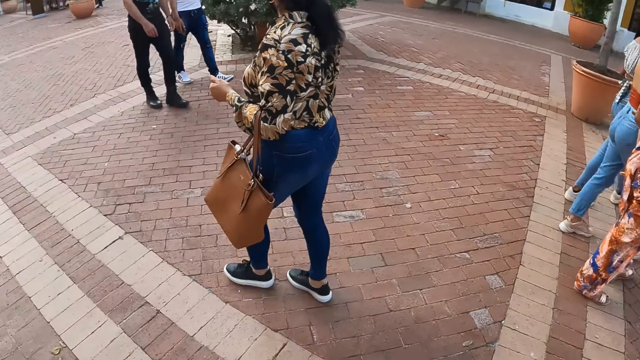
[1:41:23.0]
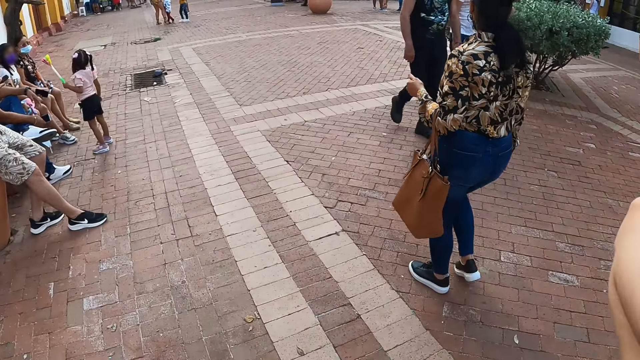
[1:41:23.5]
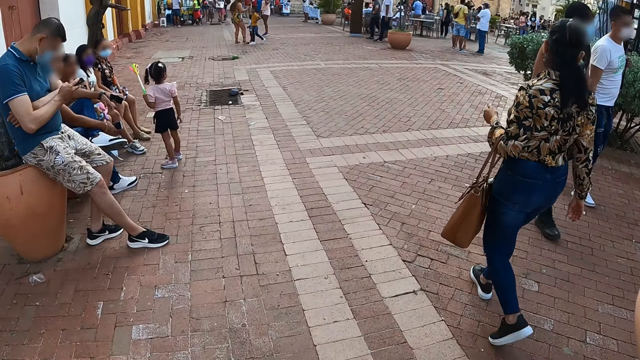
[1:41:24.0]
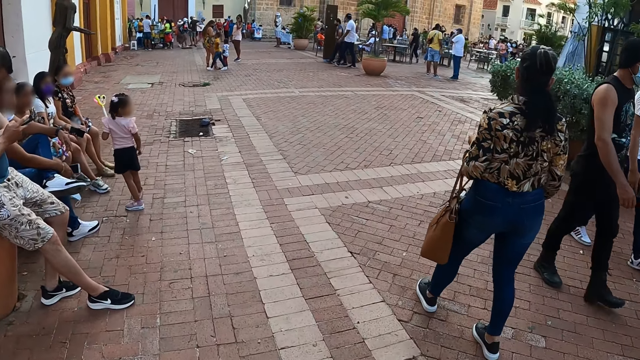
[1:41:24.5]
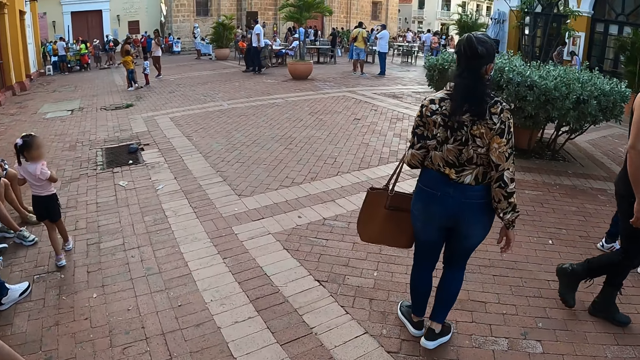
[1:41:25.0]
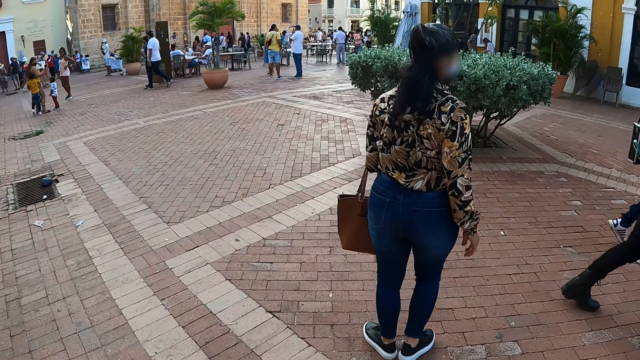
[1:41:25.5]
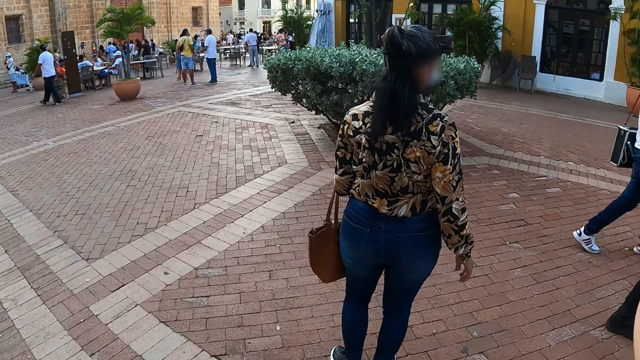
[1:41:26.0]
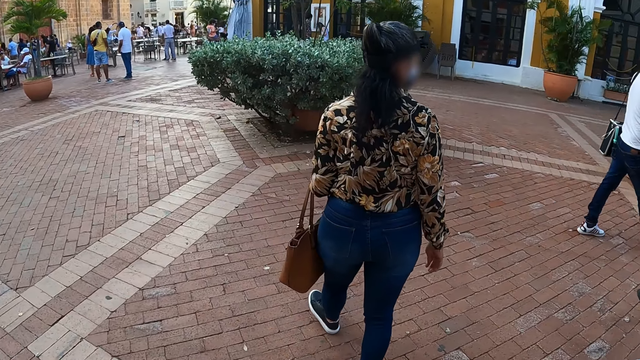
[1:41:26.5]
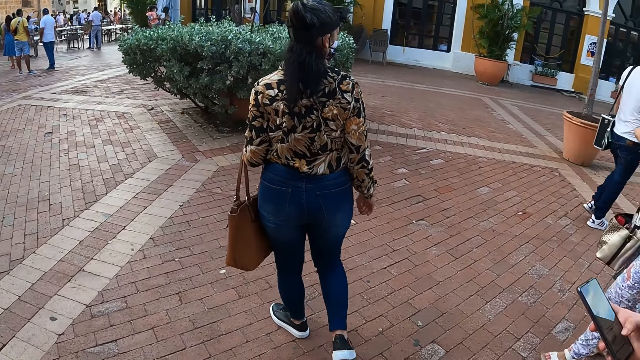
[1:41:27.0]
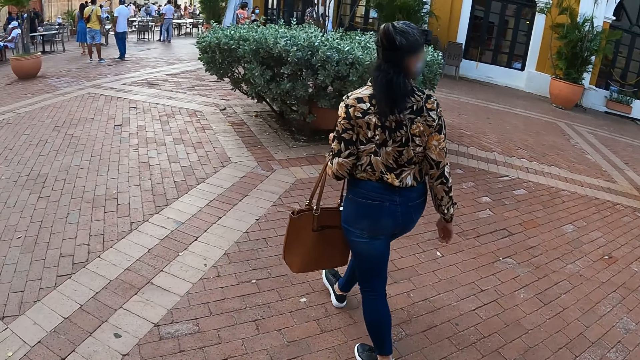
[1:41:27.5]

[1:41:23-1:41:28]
A woman interacts with people.

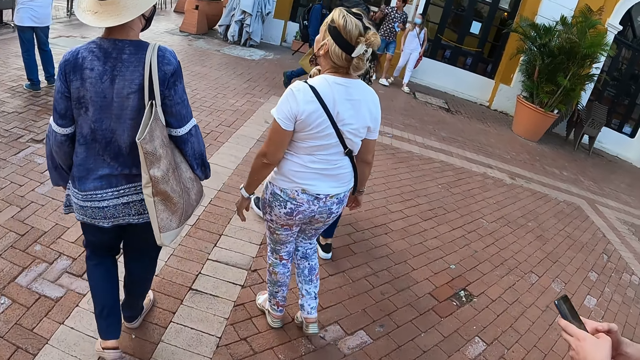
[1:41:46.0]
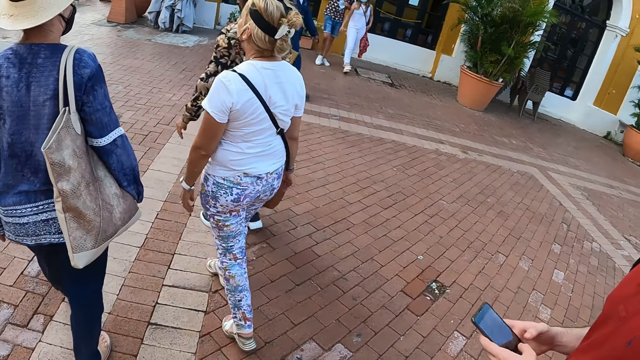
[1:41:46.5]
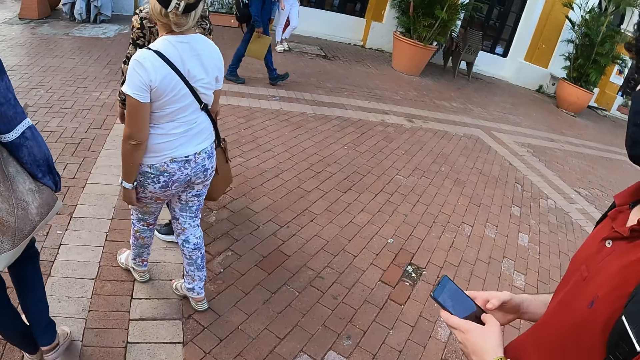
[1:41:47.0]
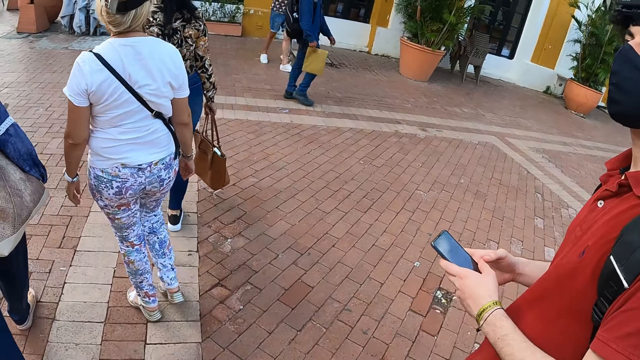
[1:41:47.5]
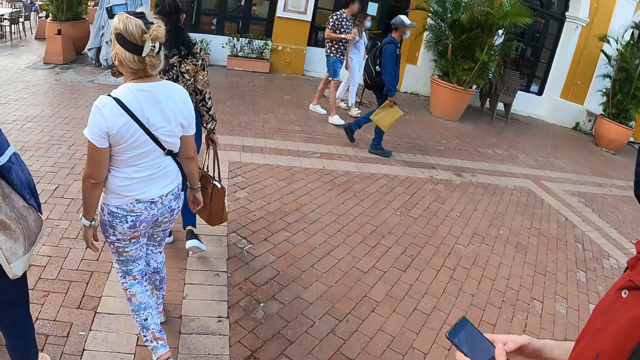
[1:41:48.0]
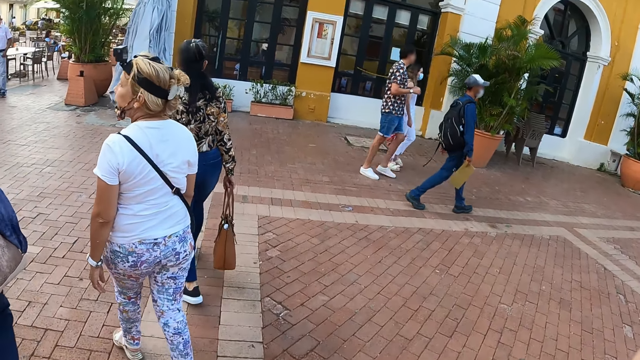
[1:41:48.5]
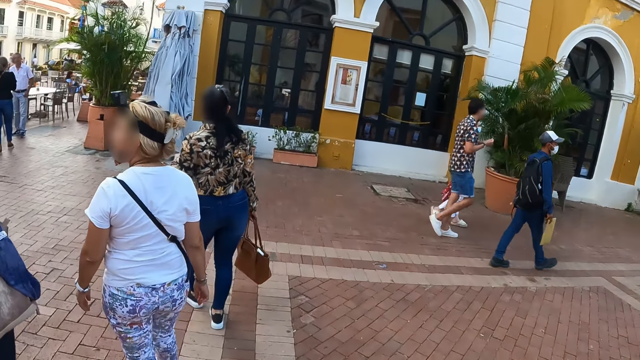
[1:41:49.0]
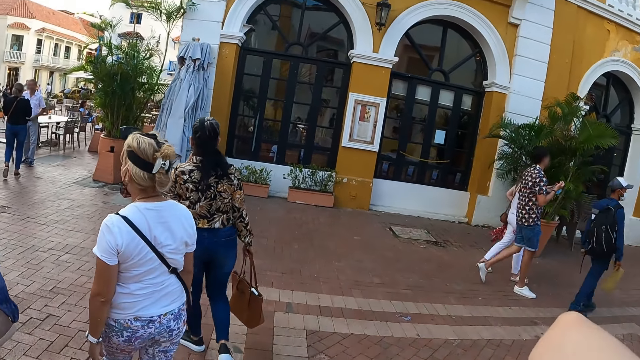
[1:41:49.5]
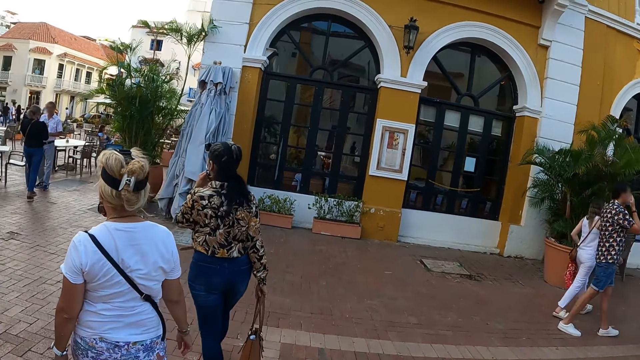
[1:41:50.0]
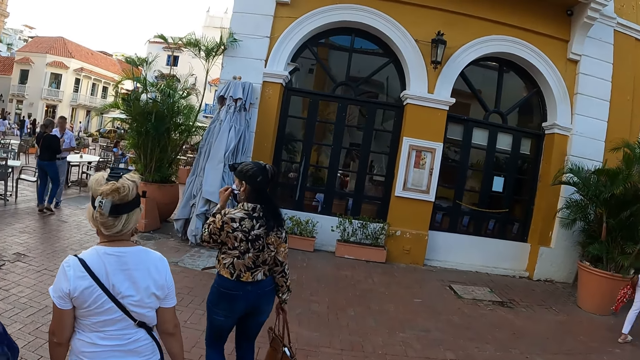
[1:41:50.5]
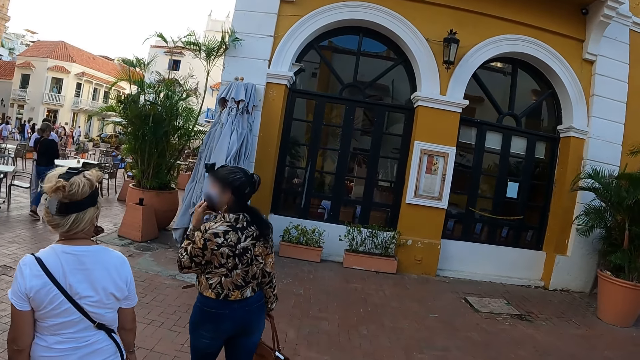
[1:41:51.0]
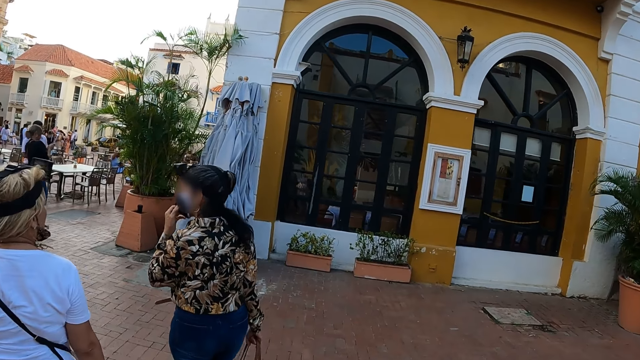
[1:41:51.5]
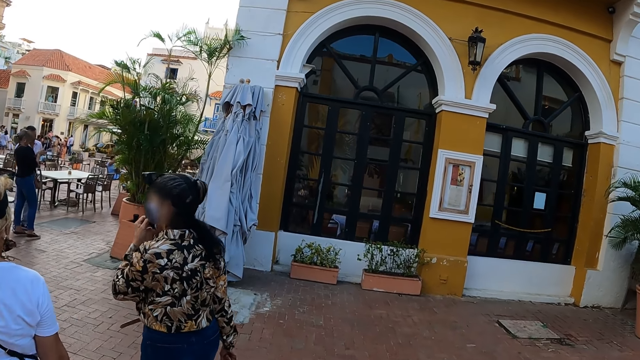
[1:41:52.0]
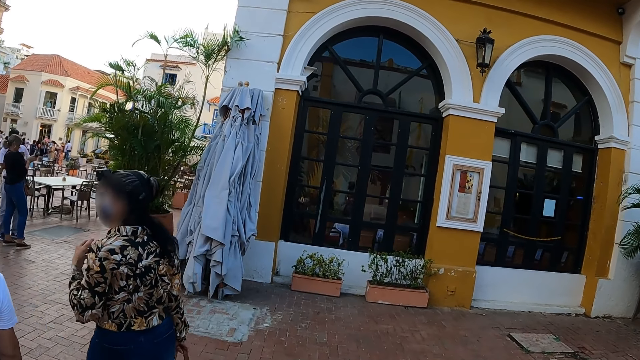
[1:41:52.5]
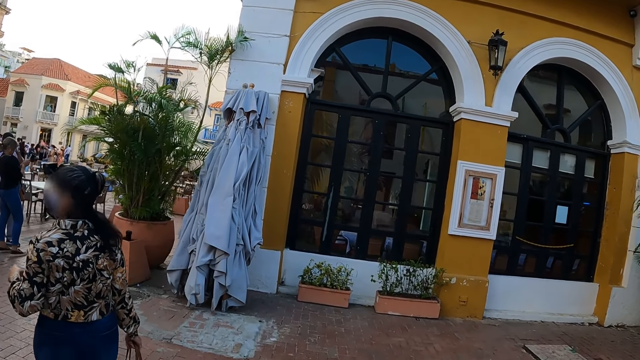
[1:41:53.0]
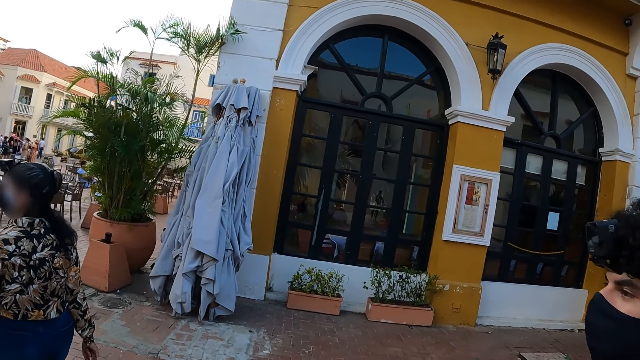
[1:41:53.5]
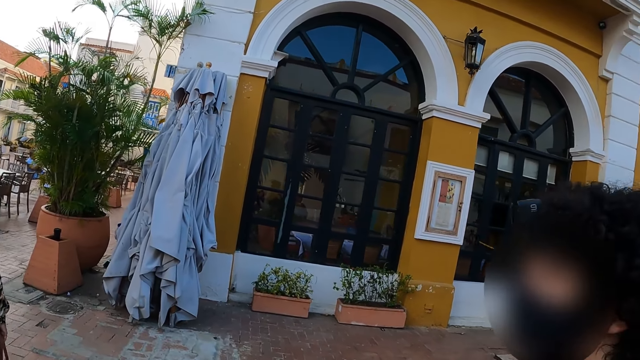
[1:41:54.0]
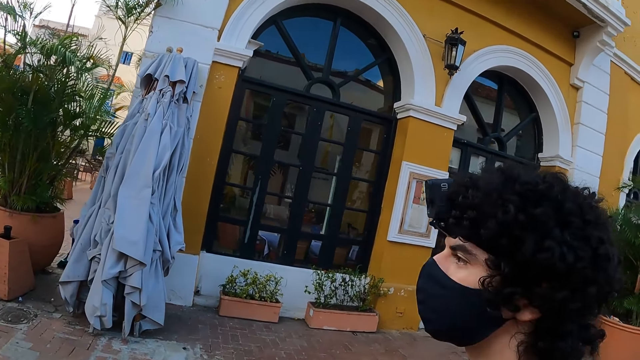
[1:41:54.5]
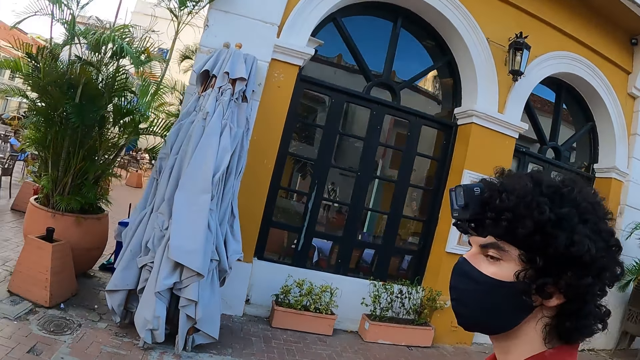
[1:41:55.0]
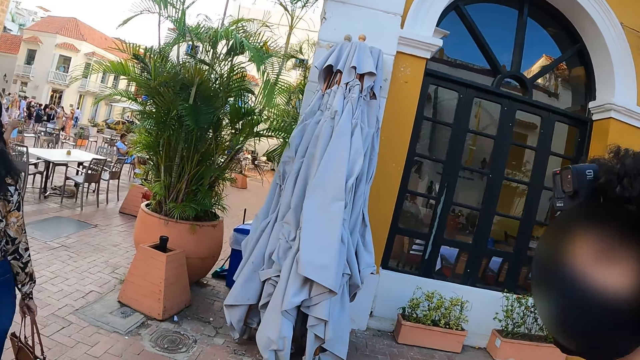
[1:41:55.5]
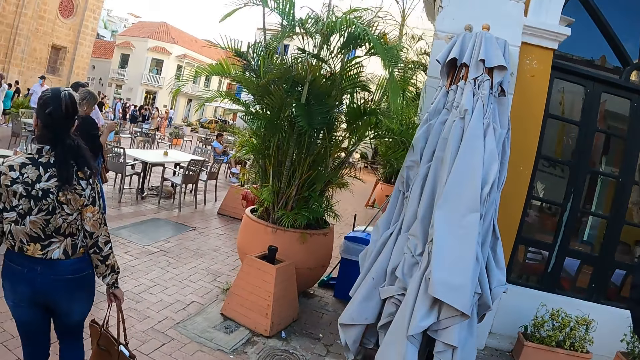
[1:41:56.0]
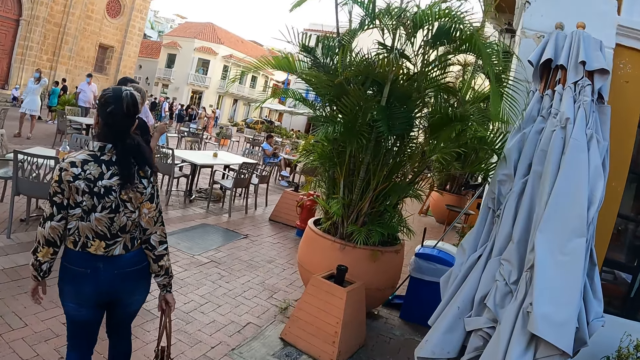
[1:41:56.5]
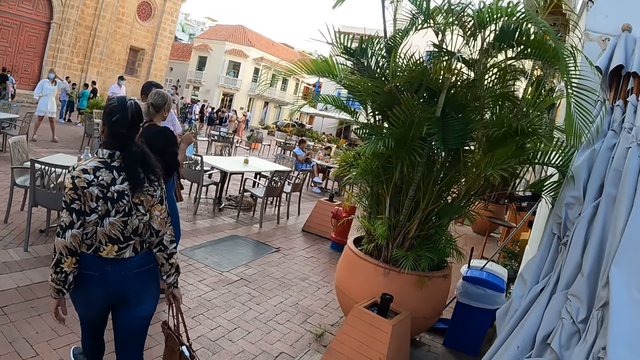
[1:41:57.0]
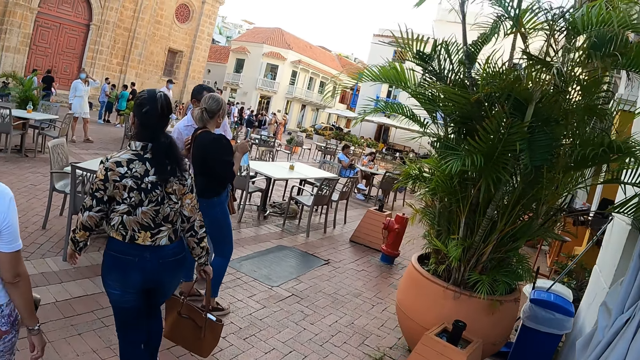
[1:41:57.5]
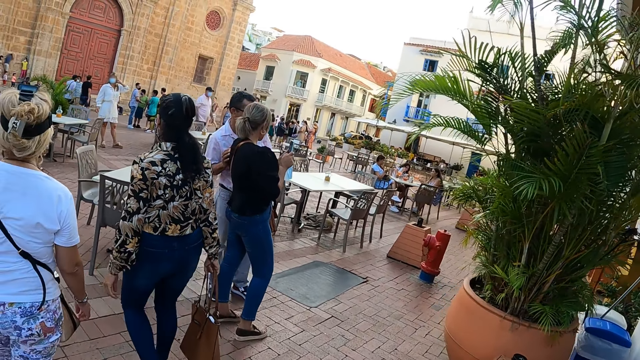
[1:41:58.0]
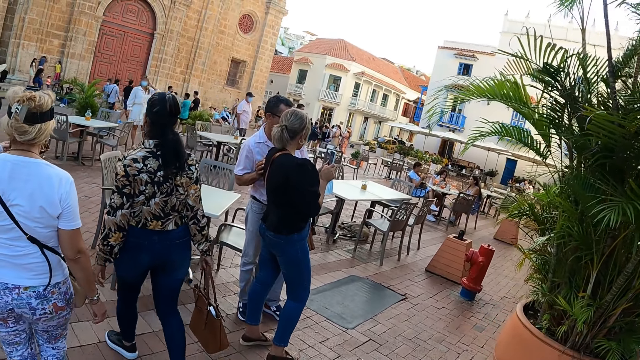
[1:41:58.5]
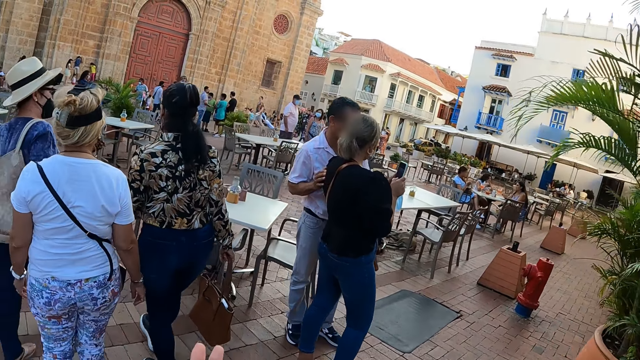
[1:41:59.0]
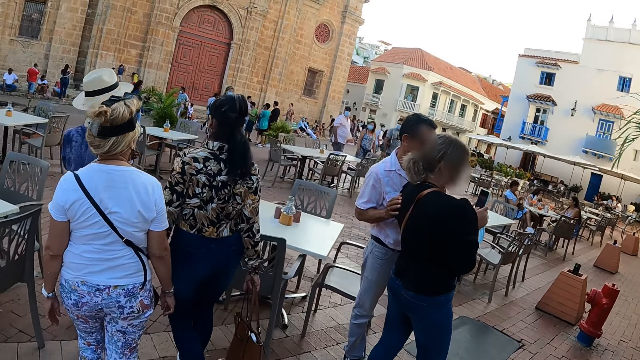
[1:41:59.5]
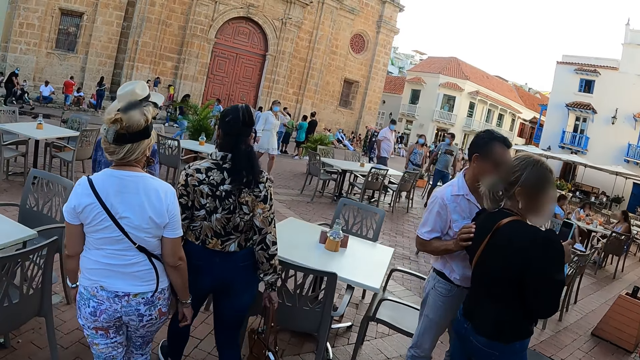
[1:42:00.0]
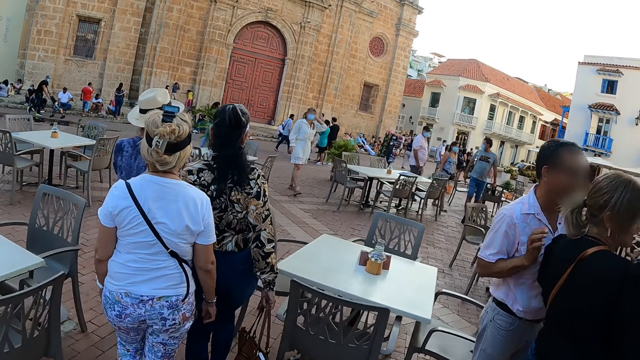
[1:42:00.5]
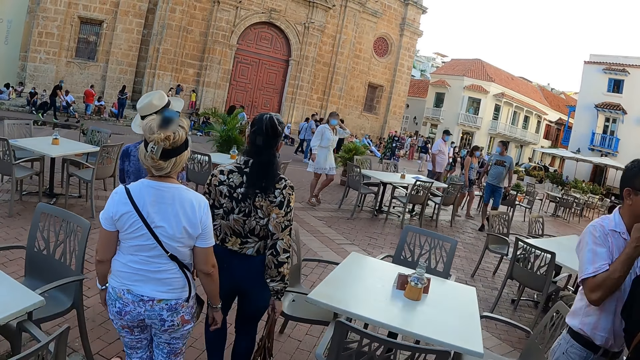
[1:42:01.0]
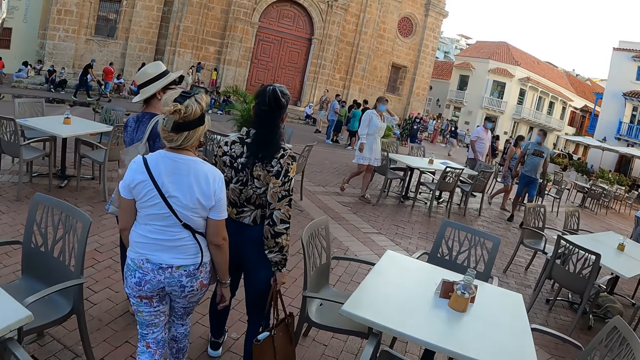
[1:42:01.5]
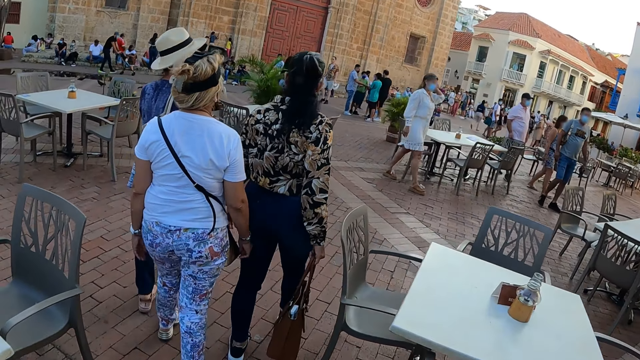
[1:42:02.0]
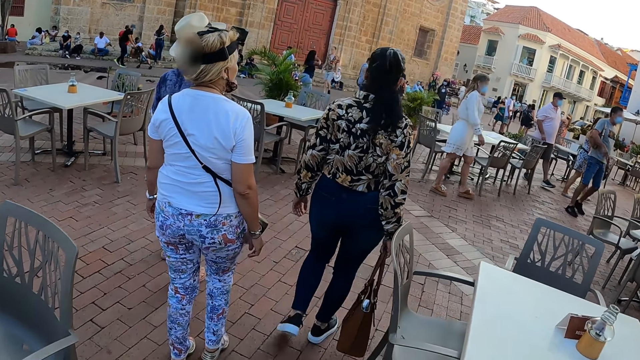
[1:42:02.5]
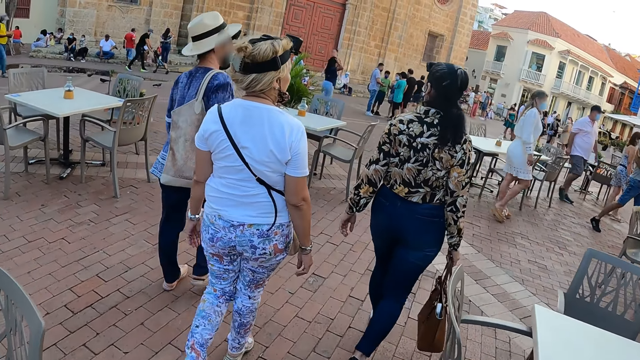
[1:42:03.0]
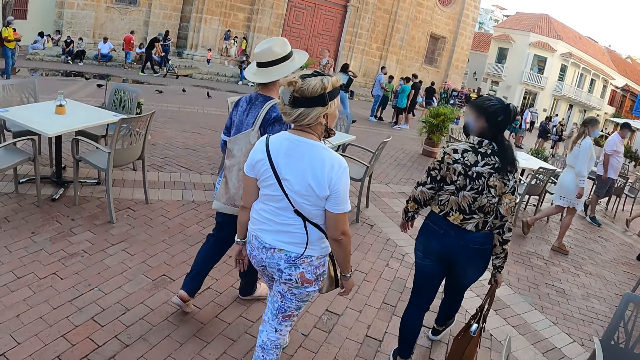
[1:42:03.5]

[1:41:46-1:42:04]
A man holds a mobile phone. A woman touches a mask on her nose with her left hand. The camera wearer moves with people on a pavement.
